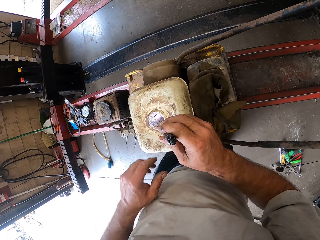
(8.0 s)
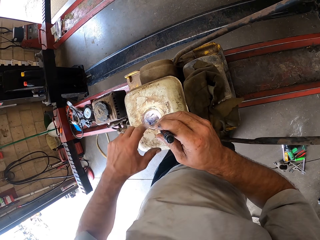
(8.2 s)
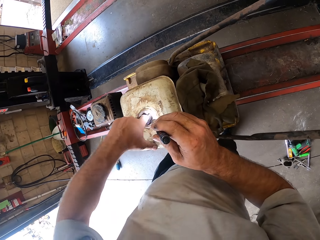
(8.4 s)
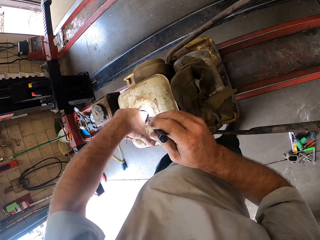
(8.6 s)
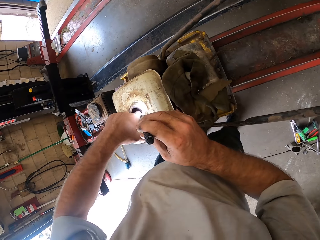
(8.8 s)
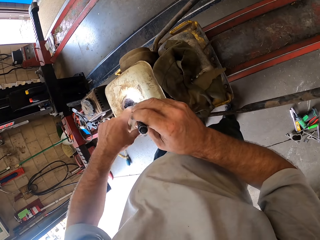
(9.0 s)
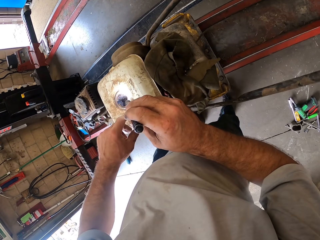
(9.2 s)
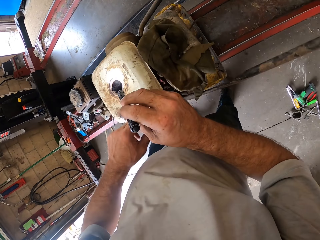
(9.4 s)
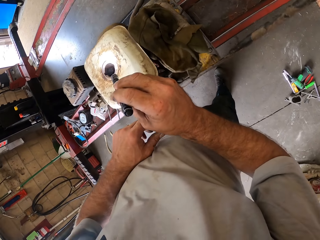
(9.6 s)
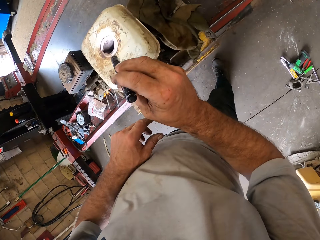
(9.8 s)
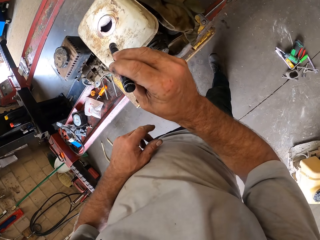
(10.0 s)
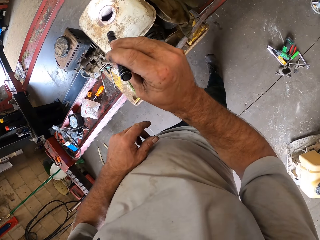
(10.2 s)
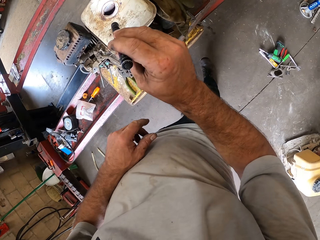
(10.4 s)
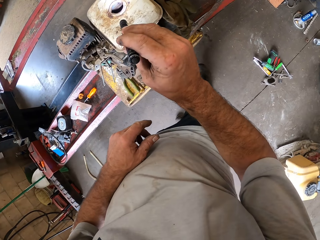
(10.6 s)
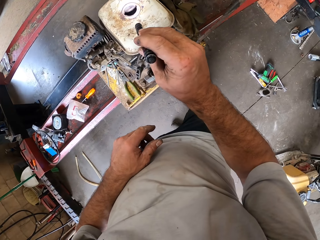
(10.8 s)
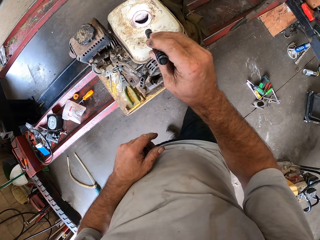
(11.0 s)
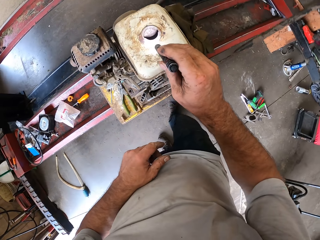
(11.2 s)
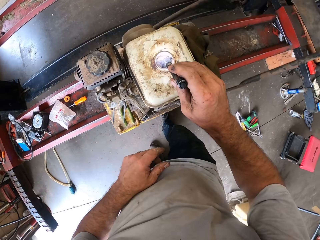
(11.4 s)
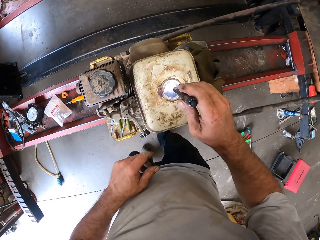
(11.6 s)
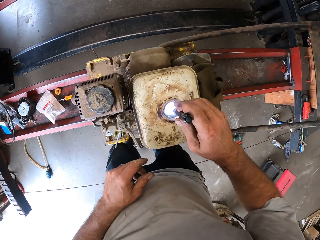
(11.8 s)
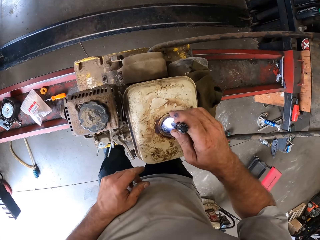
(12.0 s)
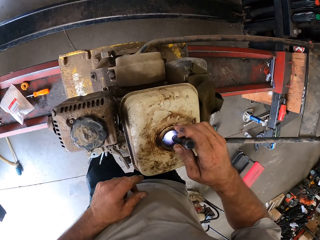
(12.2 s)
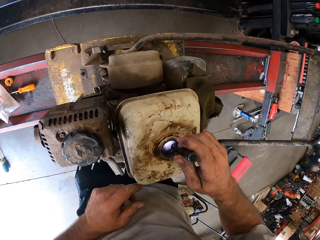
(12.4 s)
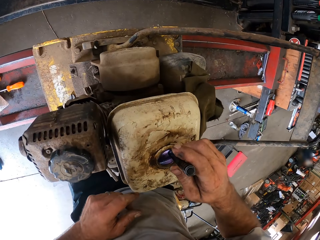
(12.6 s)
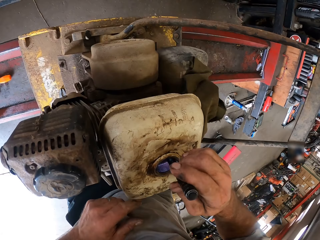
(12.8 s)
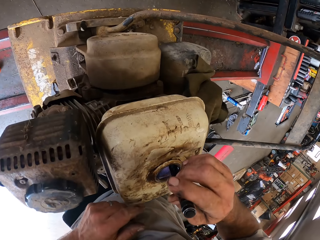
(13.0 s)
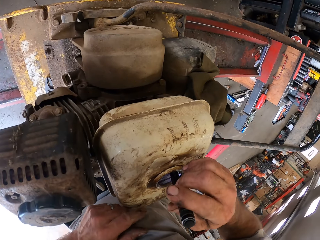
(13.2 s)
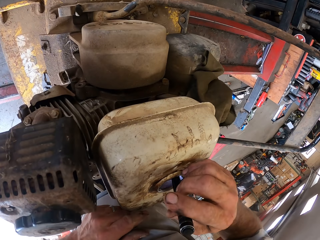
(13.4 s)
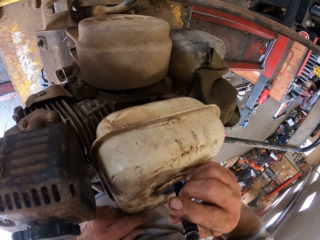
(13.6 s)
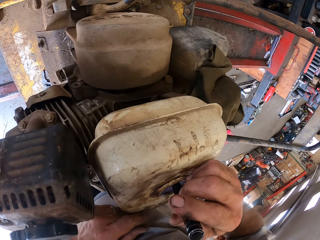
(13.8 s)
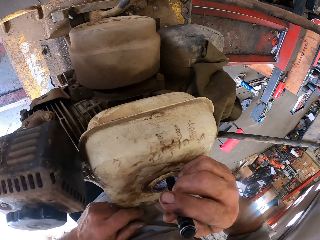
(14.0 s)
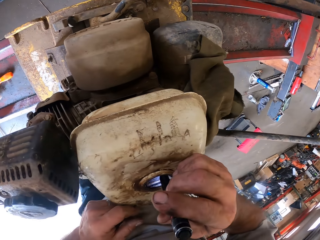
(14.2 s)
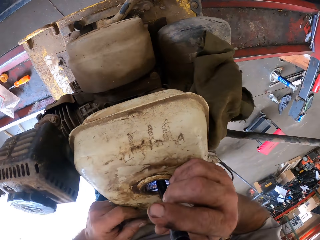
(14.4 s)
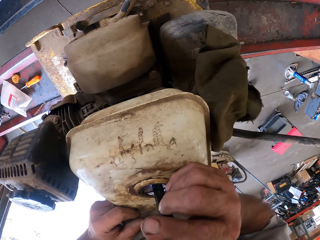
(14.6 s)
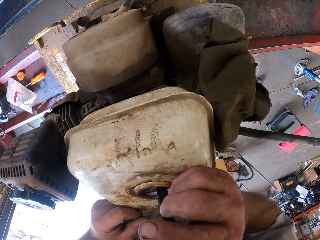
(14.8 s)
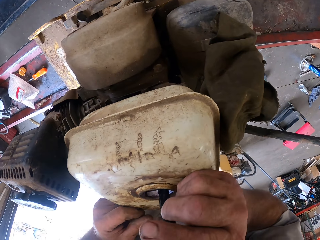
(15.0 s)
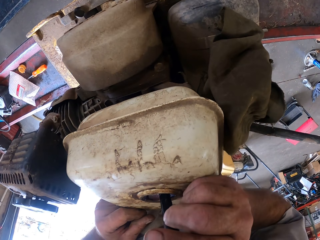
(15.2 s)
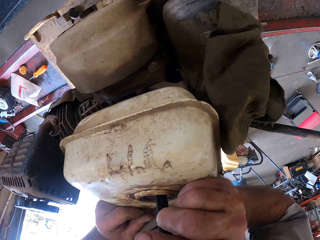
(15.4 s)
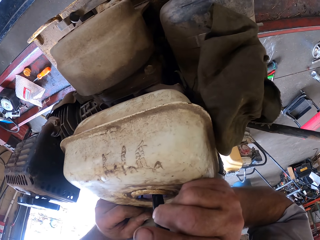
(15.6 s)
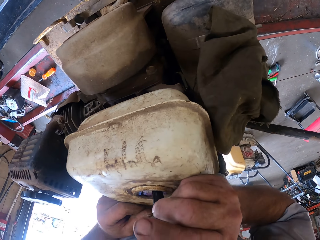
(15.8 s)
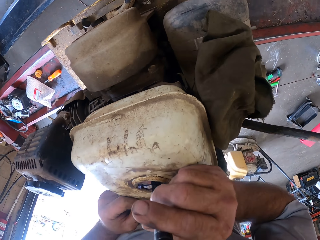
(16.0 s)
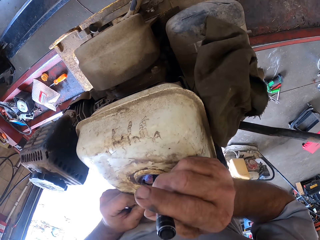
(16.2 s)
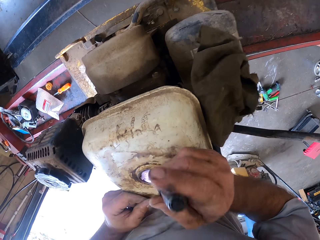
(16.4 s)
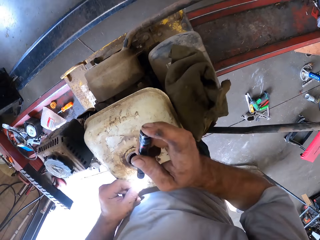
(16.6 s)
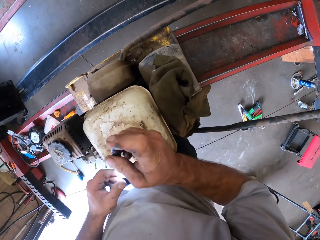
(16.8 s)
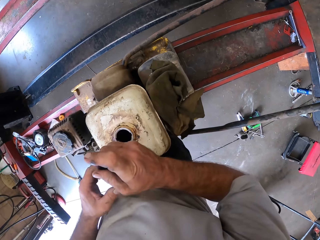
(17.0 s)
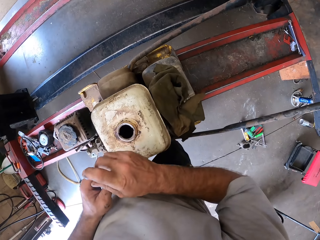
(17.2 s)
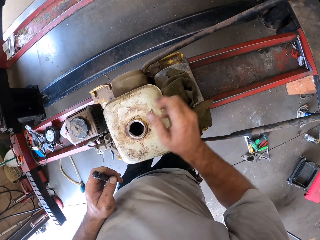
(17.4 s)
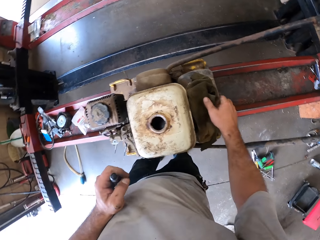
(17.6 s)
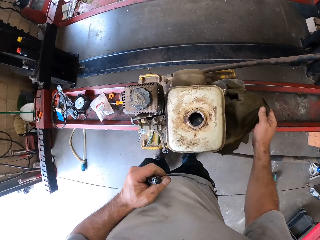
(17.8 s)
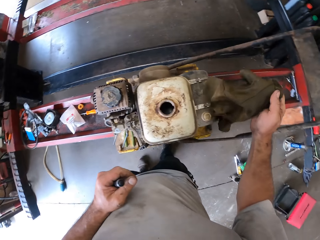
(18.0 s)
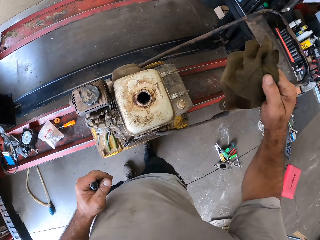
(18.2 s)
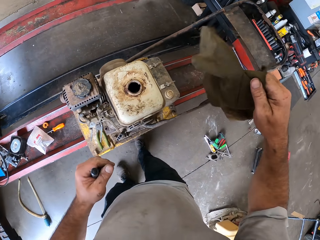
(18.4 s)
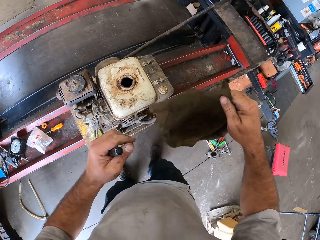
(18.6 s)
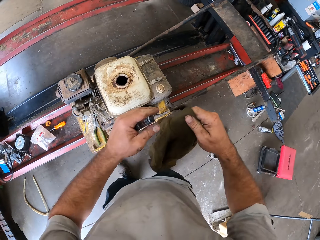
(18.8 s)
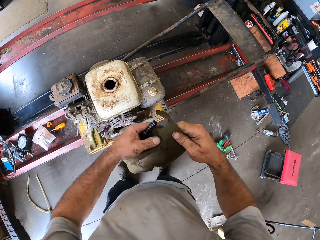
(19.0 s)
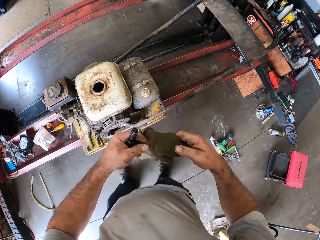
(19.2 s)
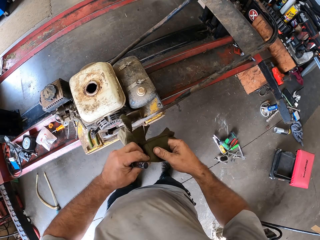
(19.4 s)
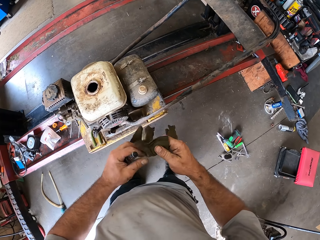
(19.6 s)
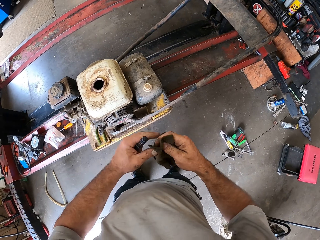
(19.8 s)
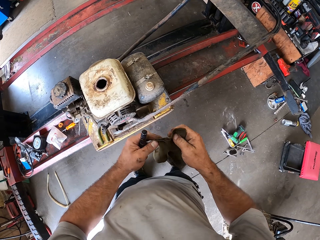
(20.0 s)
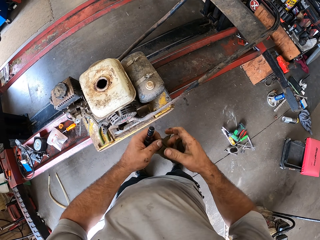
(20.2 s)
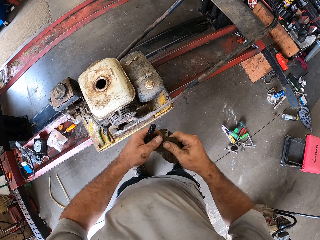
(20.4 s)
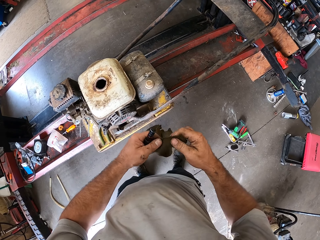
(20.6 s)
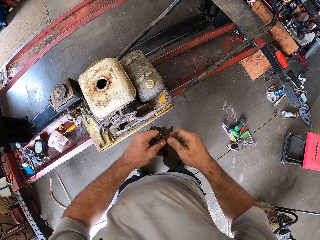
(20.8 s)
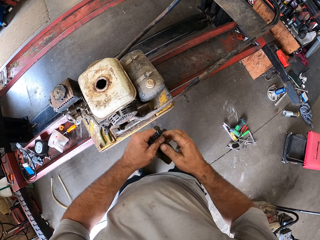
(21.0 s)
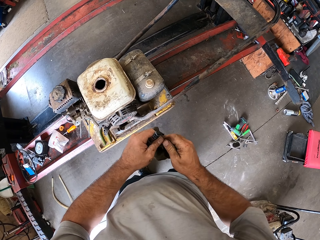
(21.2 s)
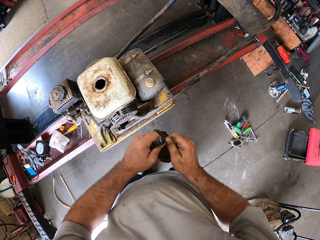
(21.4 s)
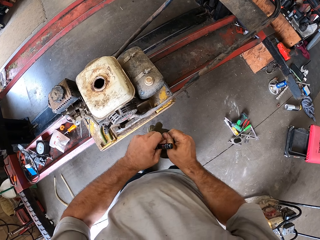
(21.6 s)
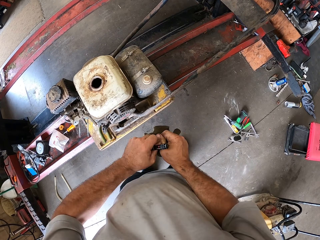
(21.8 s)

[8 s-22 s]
The camera wearer inserts his left finger into the fuel tank or cylinder. He removes his left hand from the fuel tank. He inserts a torch in the cylinder. He passes the torch from his right hand to his left hand. He picks a cloth on the lawn mower with his right hand. He tears the cloth with his hands.

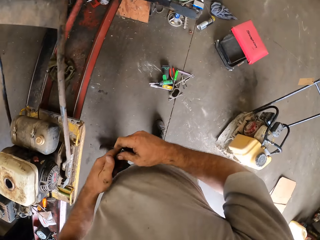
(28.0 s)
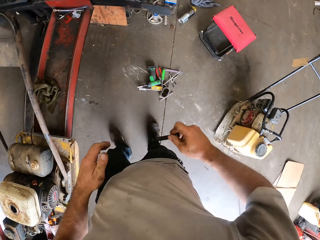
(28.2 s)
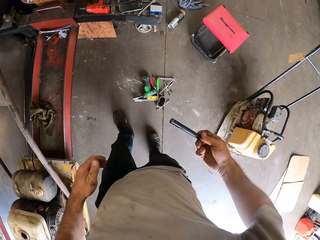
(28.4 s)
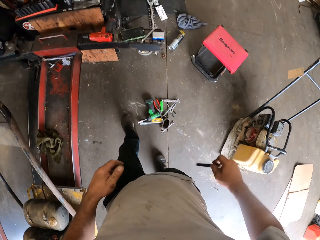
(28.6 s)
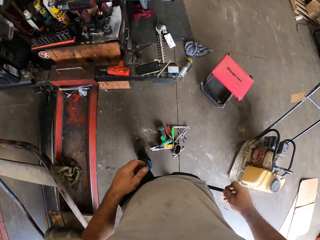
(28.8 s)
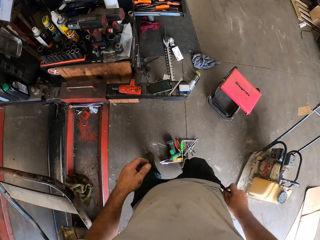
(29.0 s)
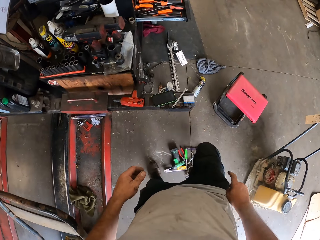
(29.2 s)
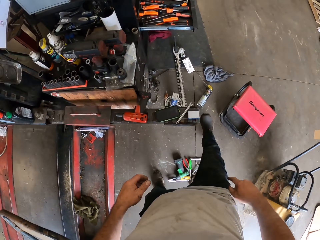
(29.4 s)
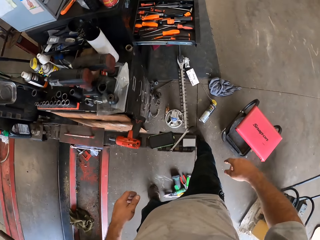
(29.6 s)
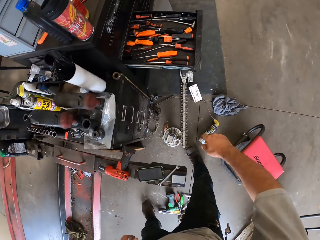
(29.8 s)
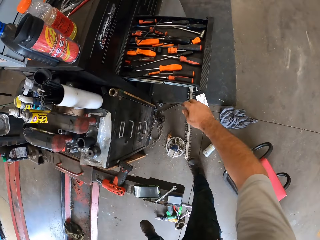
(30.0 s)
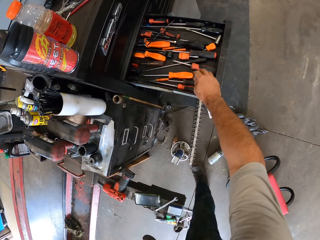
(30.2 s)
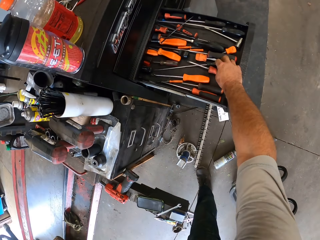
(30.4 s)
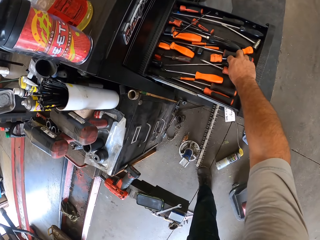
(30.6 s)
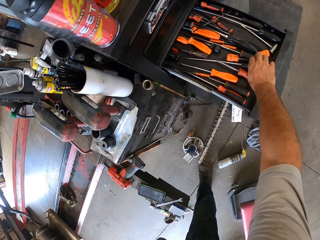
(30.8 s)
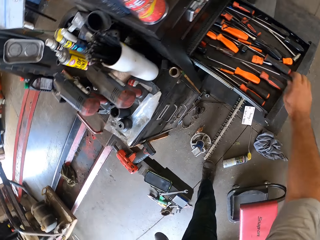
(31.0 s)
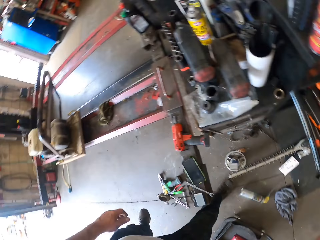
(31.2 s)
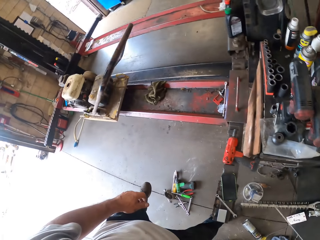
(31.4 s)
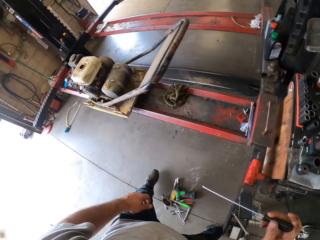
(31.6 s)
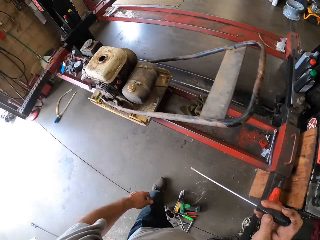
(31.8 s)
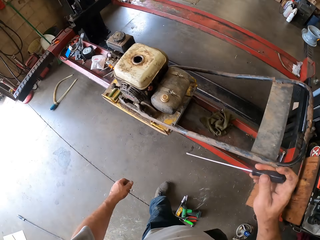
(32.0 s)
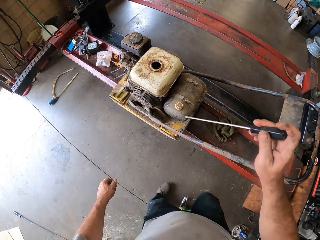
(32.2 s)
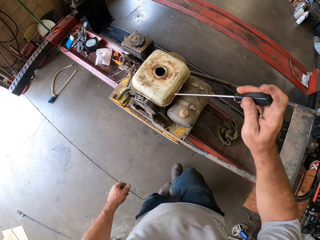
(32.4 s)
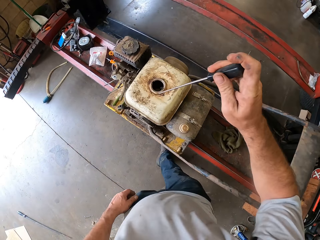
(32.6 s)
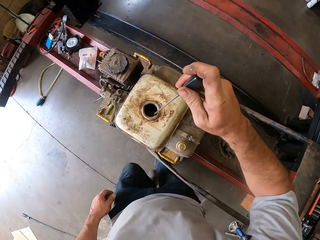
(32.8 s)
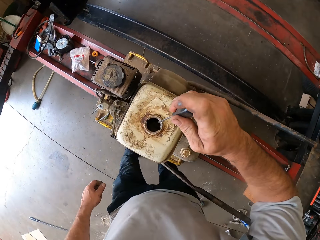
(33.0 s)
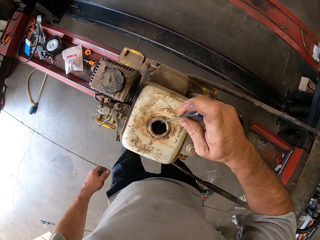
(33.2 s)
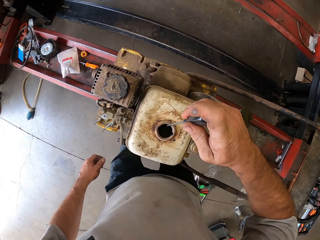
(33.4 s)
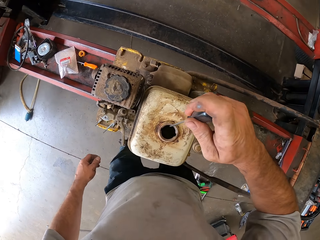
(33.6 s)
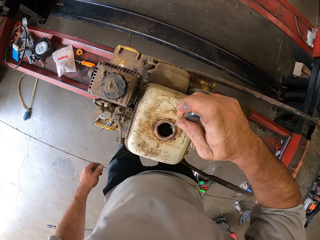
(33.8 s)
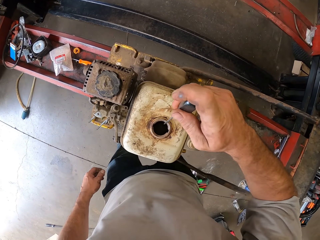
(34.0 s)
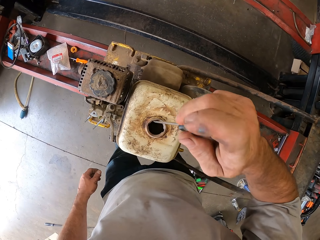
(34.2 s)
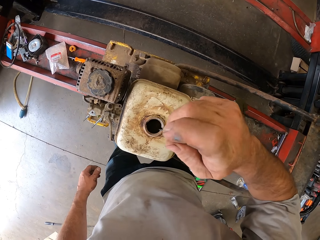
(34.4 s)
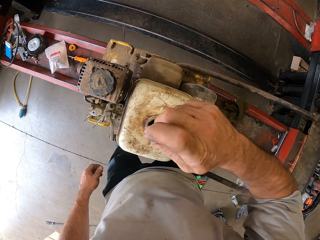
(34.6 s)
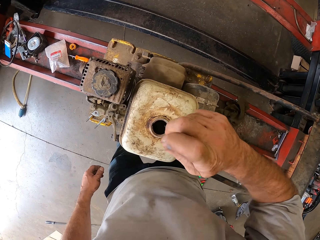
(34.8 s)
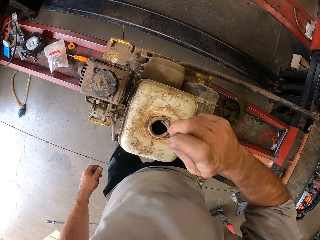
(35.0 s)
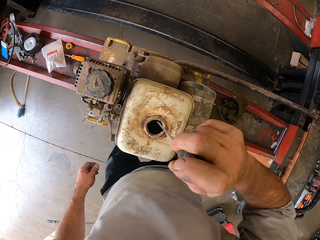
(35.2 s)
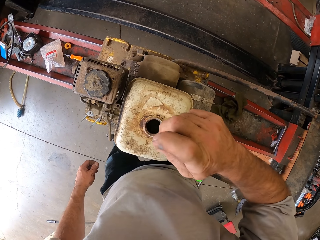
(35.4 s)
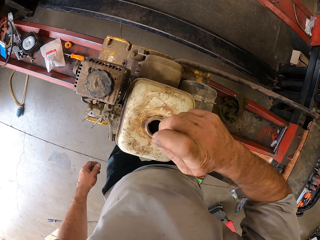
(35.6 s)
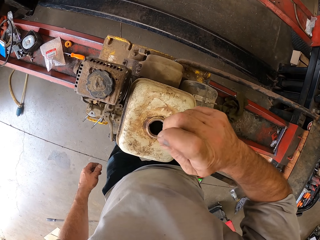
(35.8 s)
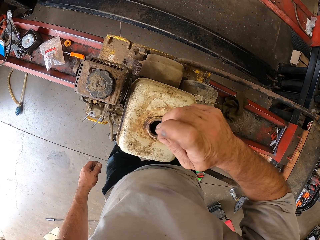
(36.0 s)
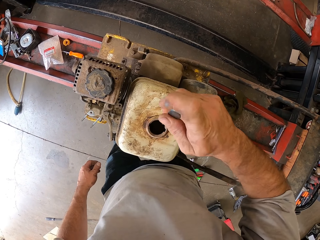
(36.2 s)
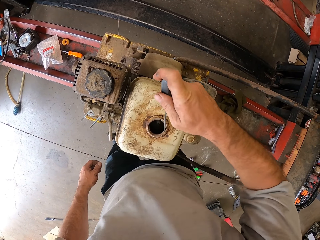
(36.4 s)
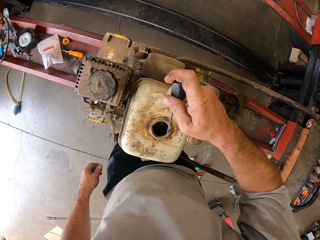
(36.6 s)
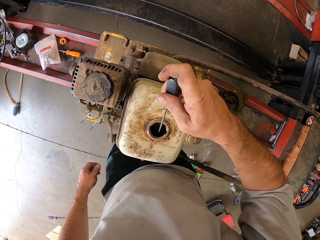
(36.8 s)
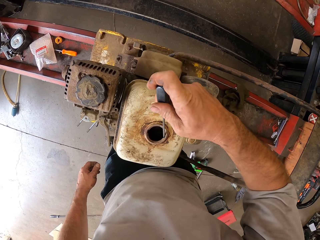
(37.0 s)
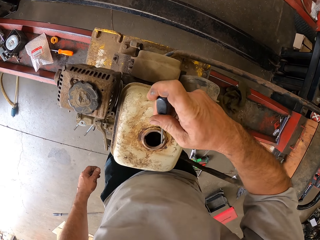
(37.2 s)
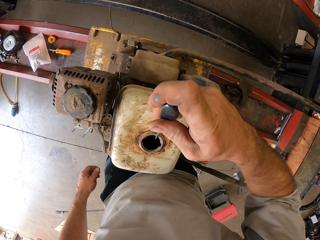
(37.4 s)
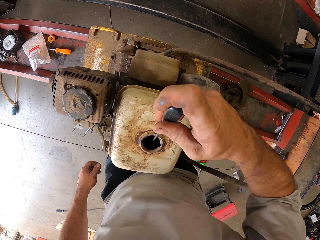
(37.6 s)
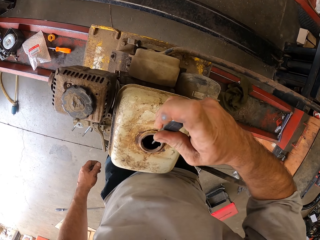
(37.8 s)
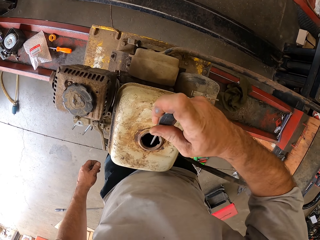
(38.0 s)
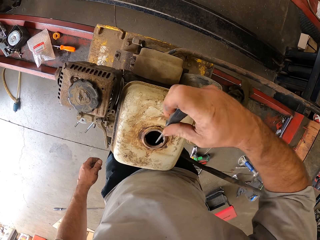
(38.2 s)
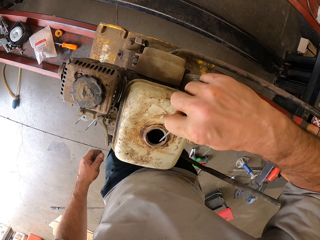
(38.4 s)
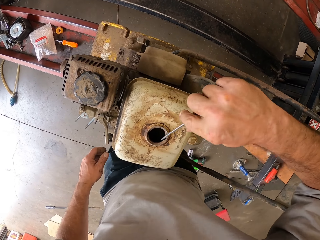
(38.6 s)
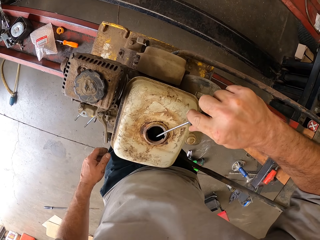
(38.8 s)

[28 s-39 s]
The camera wearer passes the torch from his left hand to his right hand. He inserts the torch into his pocket with his right hand. He picks a screwdriver from a drawer with his right hand. He inserts the screwdriver into the fuel tank with his right hand. He adjusts the cloth in the fuel tank with the screwdriver in his right hand.
